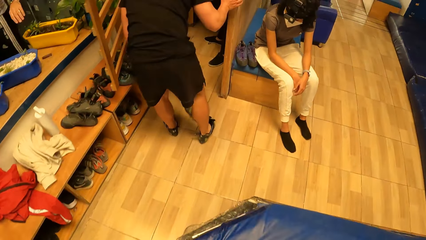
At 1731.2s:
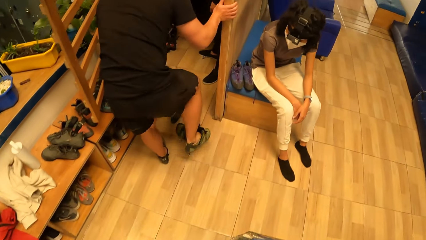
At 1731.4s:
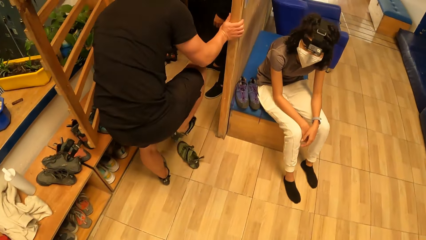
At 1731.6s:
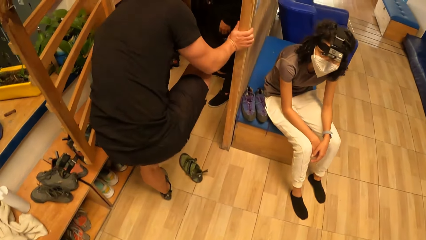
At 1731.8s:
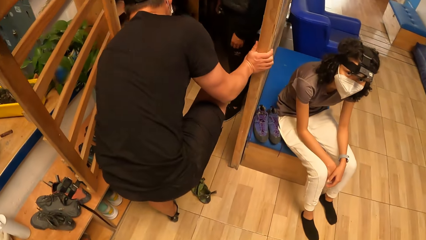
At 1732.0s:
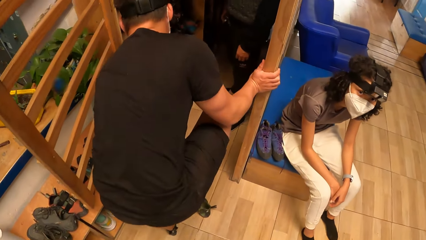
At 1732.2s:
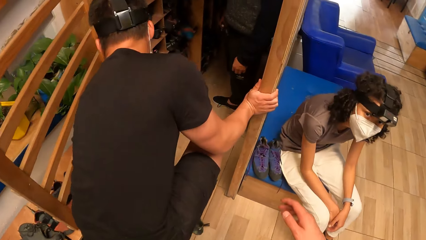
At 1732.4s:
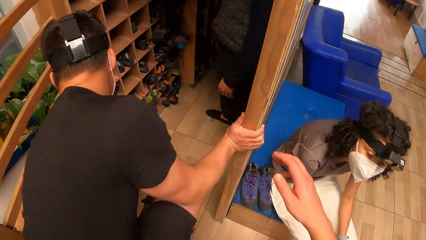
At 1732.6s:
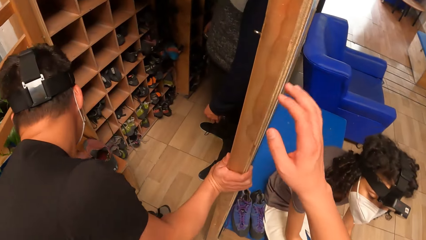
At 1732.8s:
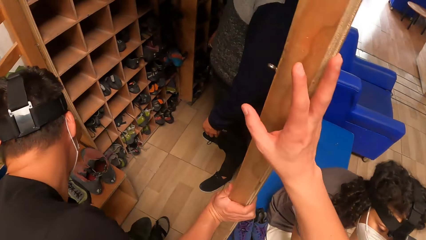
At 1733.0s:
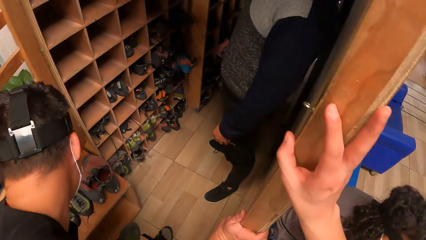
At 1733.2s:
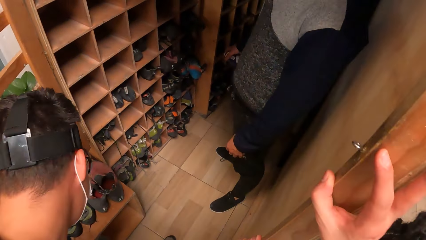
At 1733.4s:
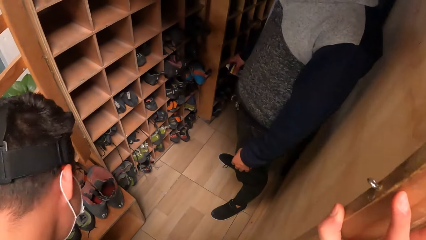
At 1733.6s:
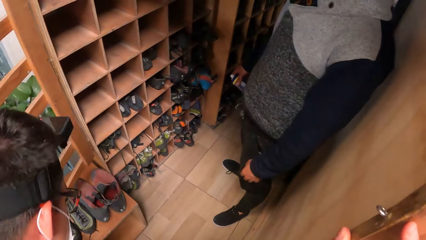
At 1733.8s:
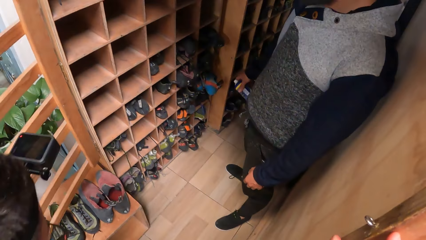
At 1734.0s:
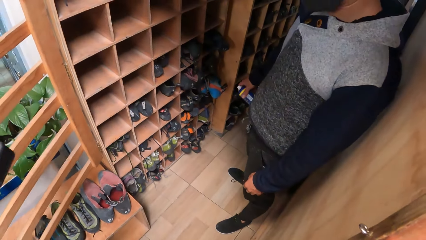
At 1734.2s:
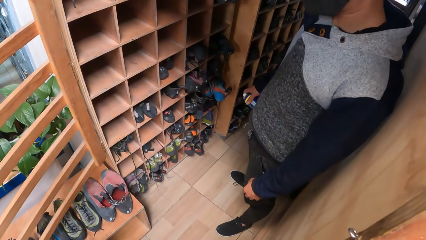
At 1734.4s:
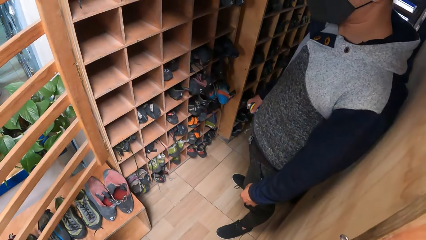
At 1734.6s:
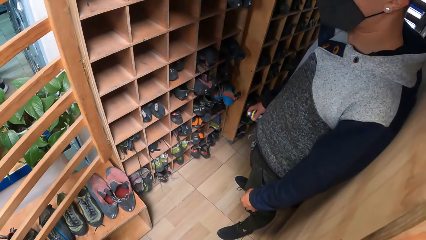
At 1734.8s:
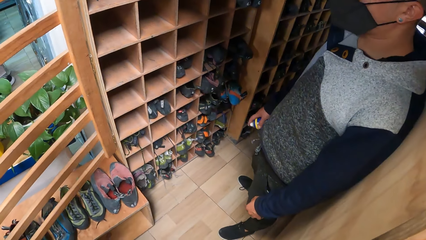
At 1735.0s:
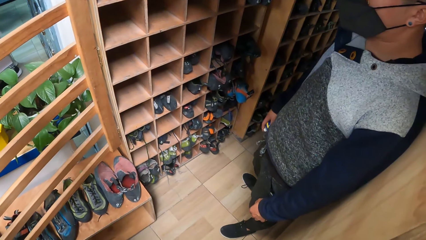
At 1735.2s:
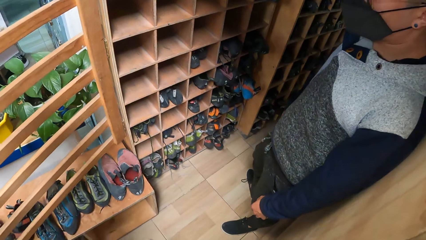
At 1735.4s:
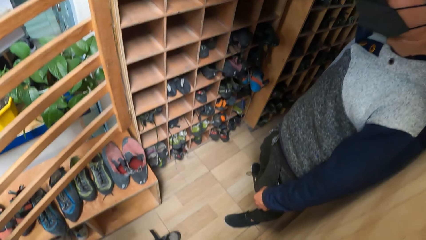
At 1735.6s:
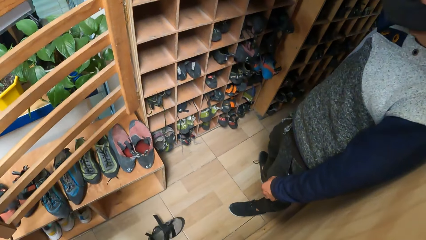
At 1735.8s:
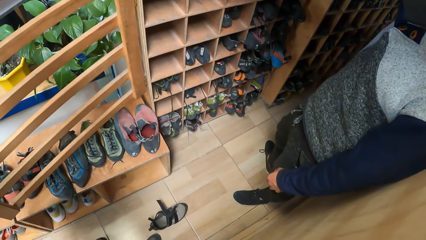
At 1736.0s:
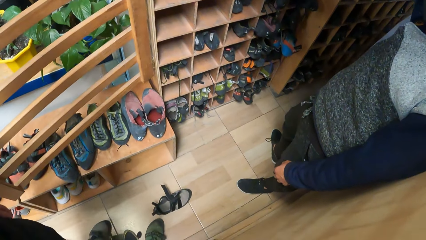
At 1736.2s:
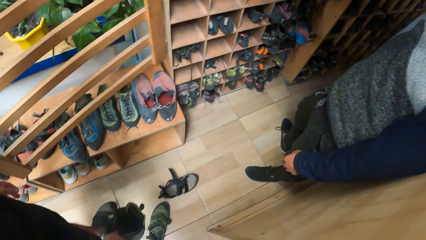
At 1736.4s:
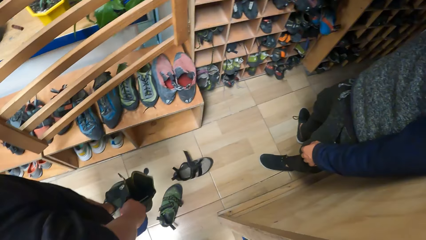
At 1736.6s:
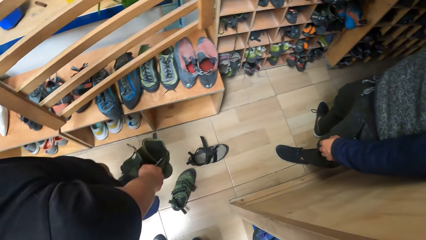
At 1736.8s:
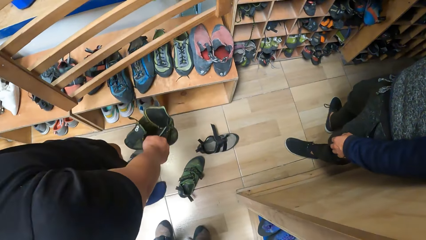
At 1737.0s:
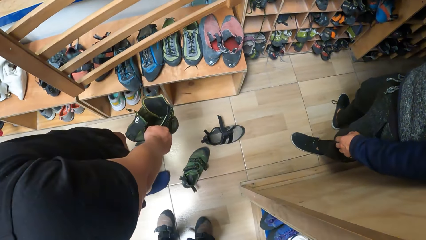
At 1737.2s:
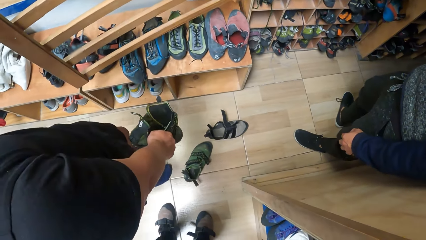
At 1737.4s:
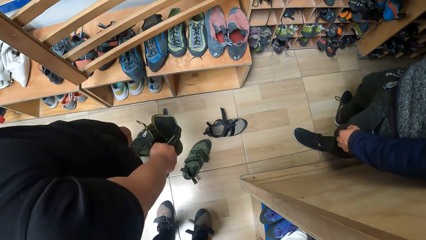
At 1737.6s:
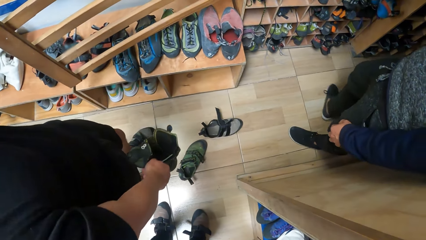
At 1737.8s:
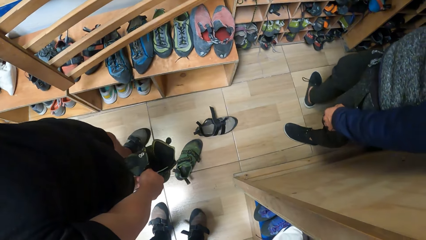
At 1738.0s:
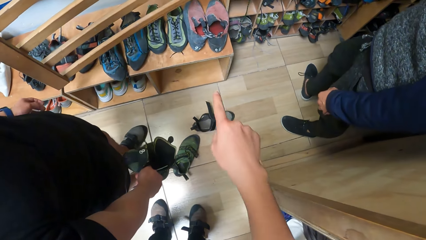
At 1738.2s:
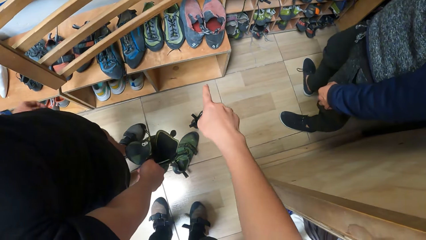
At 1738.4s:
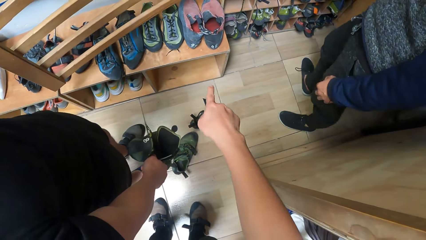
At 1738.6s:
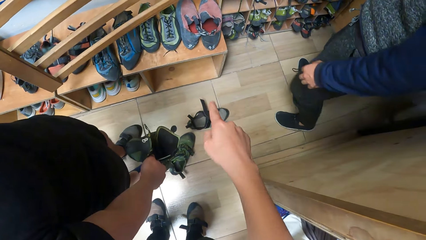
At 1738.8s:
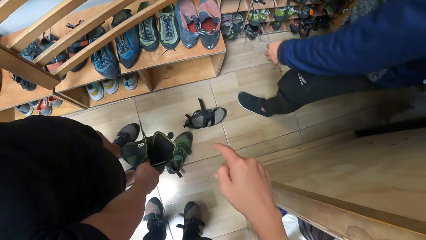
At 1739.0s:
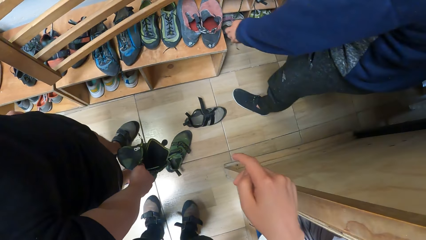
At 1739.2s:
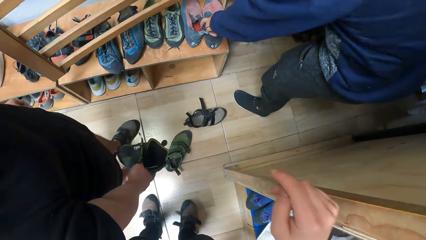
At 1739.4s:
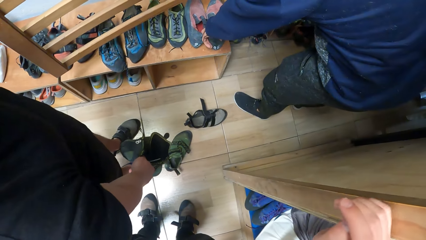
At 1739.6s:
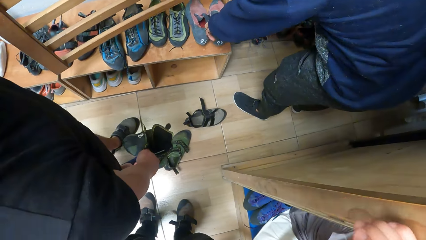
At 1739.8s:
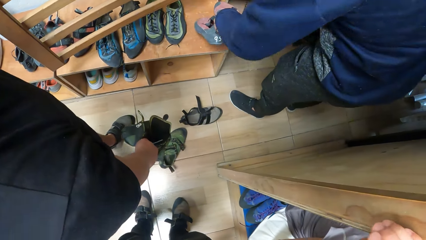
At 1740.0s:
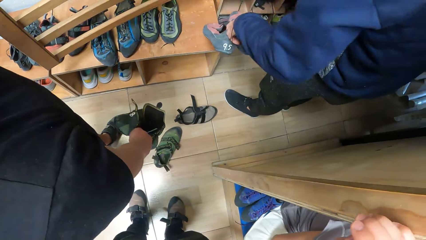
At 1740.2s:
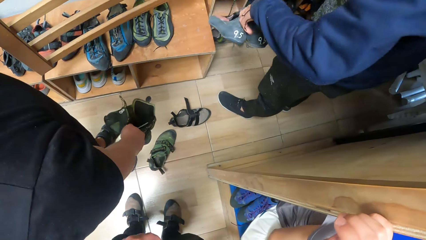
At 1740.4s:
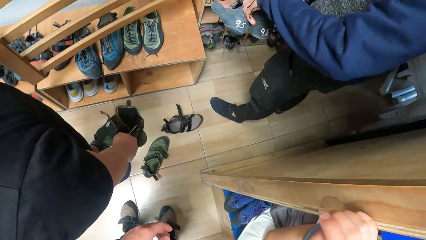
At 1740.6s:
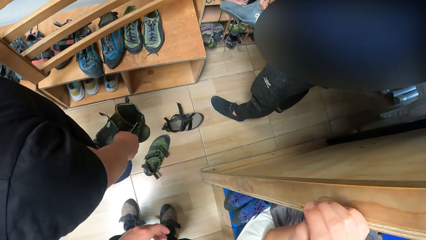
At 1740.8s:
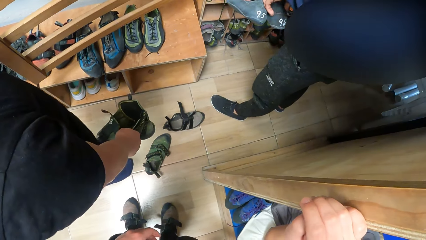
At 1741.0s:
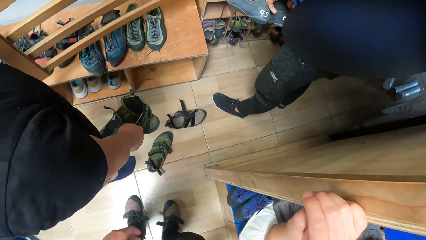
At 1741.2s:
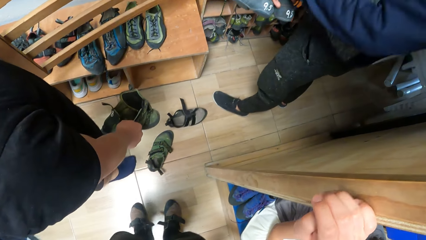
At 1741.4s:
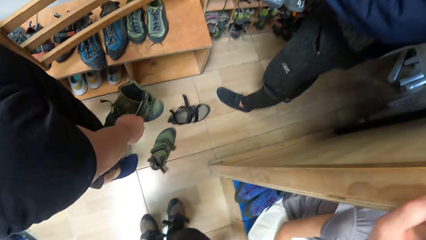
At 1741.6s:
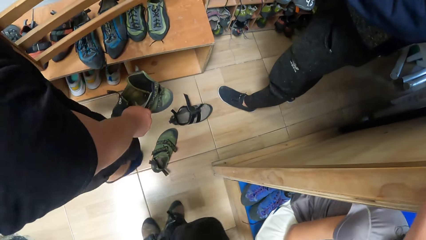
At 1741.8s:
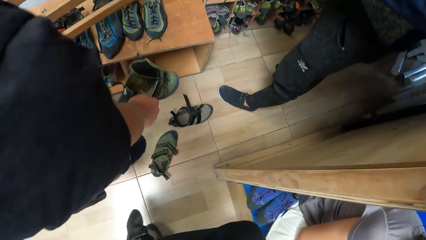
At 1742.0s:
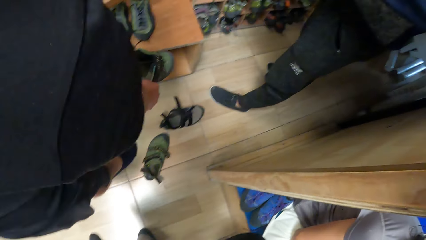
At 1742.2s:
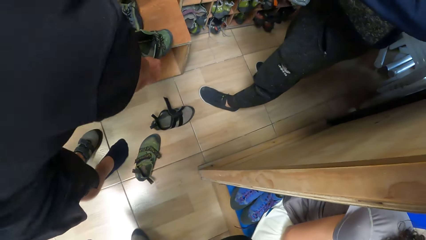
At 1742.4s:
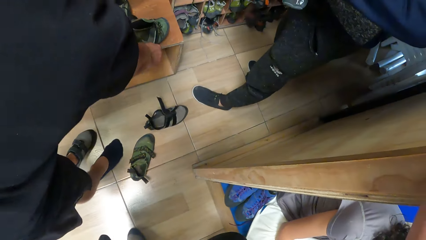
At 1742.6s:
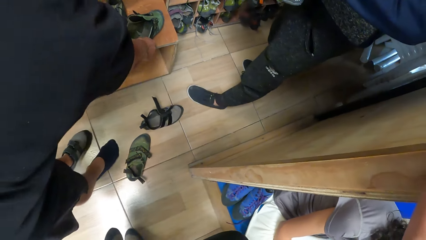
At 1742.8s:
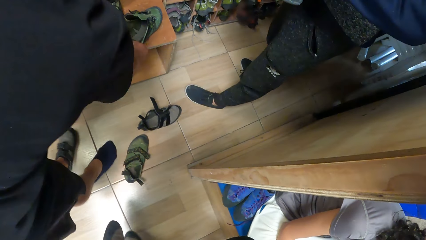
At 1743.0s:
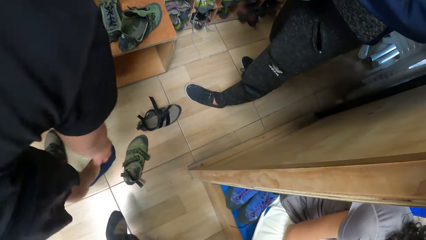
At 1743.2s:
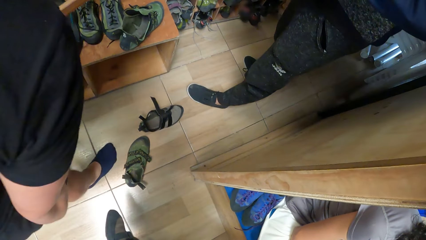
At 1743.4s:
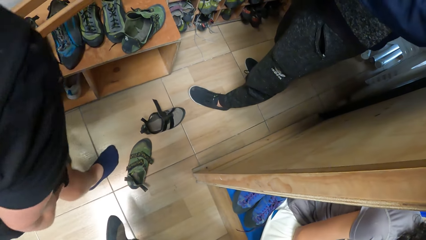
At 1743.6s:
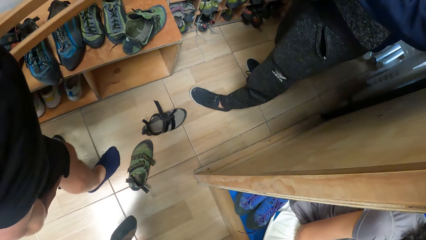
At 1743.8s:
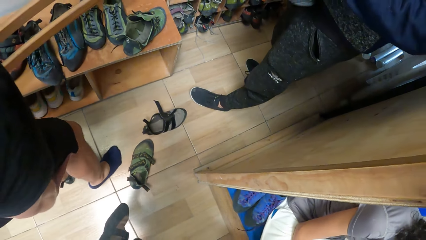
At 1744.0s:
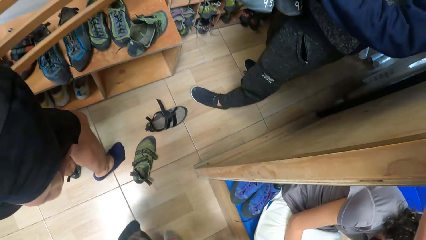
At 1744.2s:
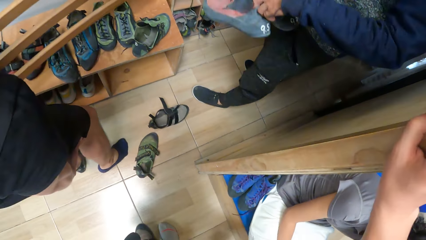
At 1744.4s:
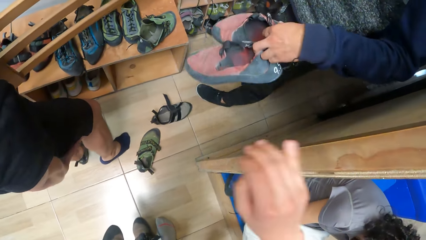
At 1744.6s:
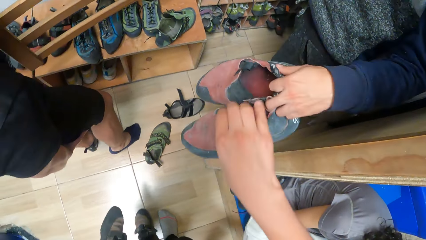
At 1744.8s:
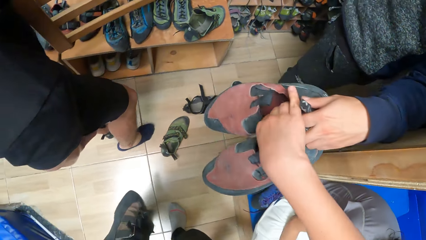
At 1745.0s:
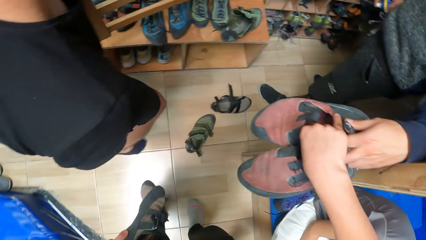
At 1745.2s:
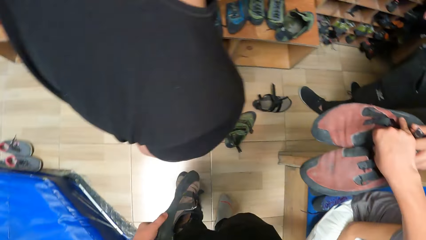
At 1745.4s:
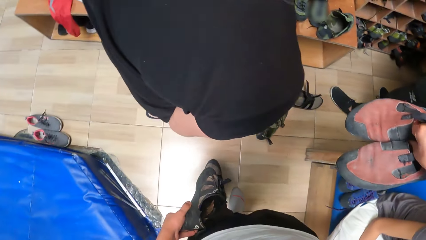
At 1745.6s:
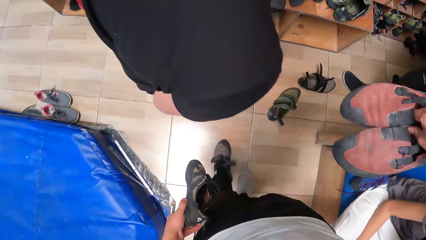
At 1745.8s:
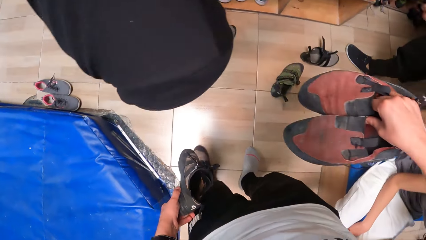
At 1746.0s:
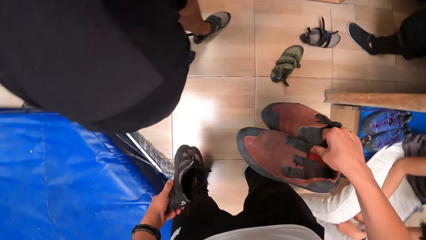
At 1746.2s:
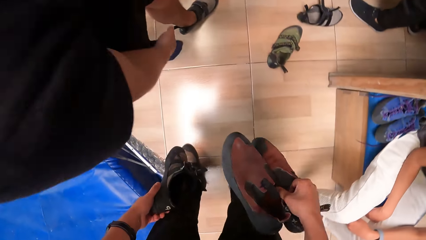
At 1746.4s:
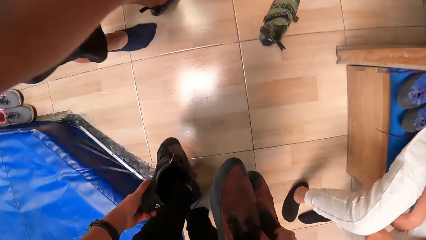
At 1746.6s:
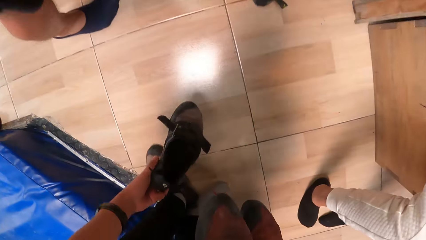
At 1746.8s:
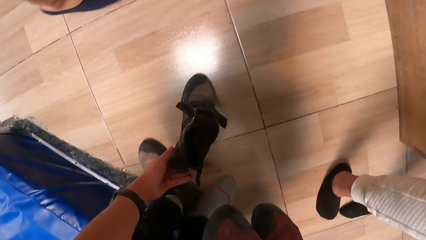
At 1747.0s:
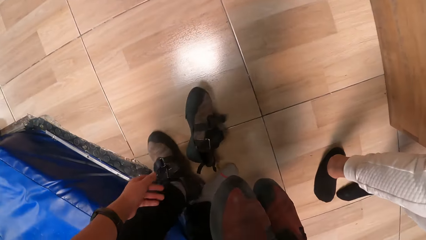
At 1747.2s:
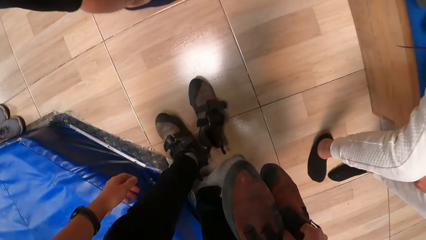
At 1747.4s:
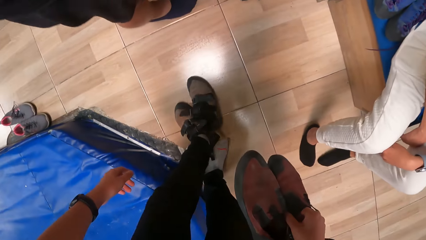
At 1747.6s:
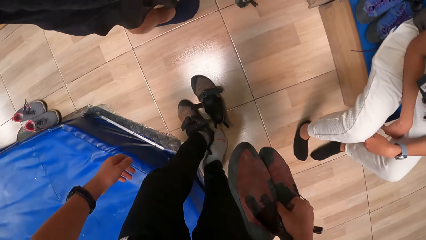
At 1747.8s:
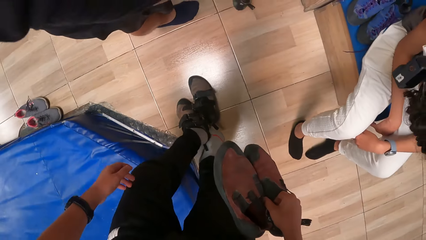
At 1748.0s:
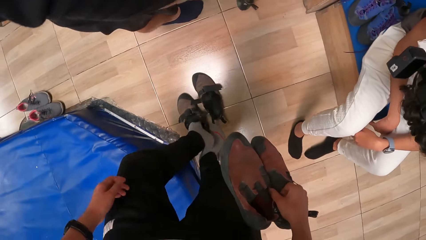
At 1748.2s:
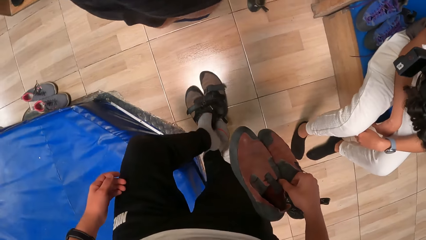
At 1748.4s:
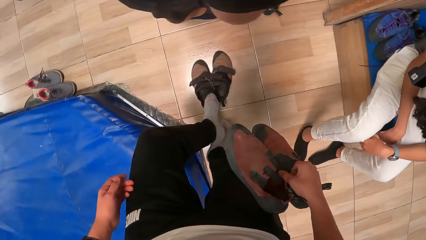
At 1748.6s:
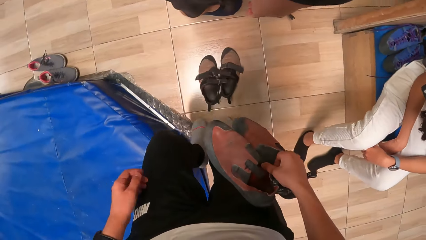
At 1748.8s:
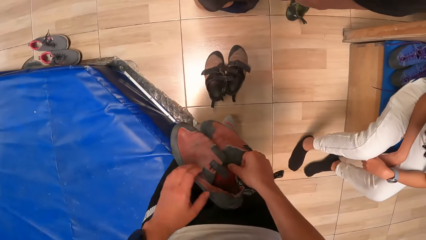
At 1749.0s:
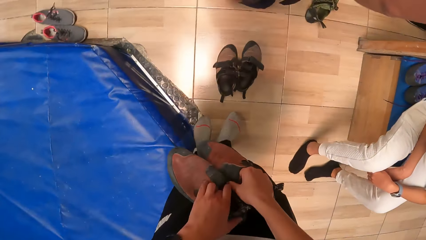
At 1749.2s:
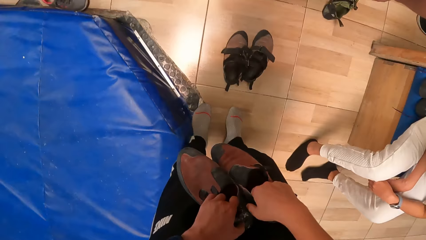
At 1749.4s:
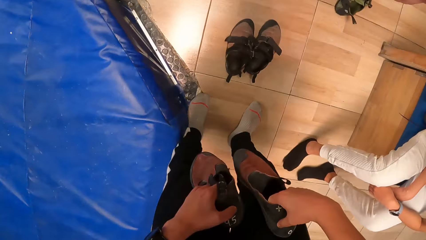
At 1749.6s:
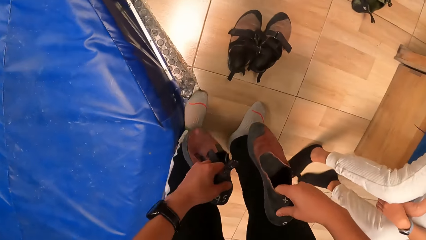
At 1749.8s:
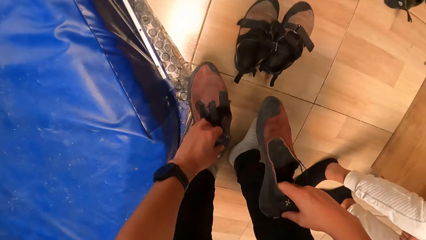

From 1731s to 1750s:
The camera wearer places his right hand on a wooden post. He looks around the shelves. He interacts with the man. He points to the shoes on the shelf. The man picks the shoes. The camera wearer takes off a shoe on his right leg with his left hand. He collects a pair of shoes from the man with his right hand. He holds a shoe in his left hand. He drops the shoe in his right hand on the floor. He takes off the shoe on his left leg. He holds the pair of shoes with both hands.
